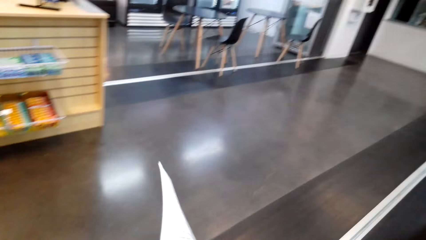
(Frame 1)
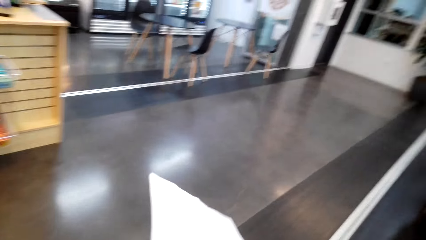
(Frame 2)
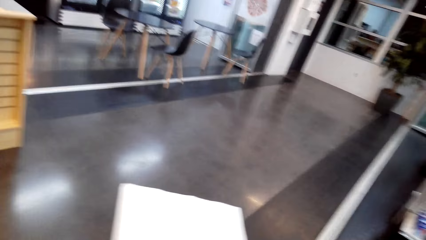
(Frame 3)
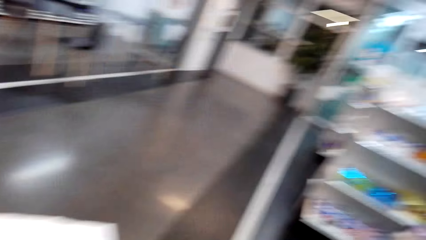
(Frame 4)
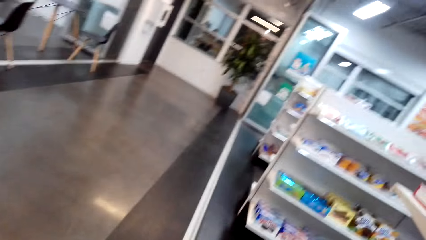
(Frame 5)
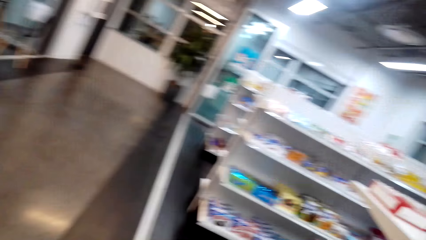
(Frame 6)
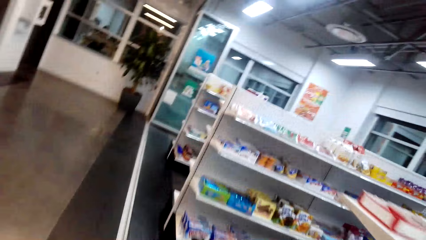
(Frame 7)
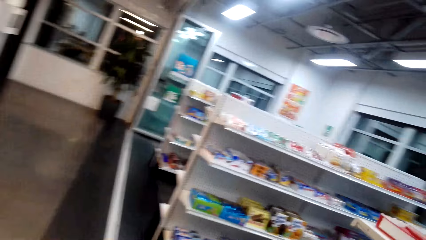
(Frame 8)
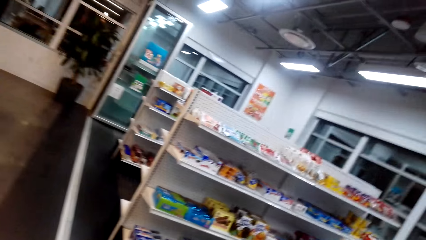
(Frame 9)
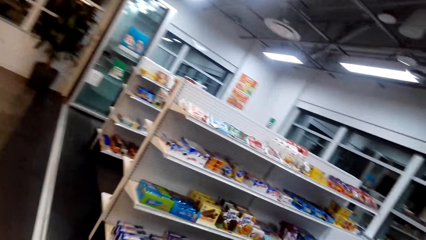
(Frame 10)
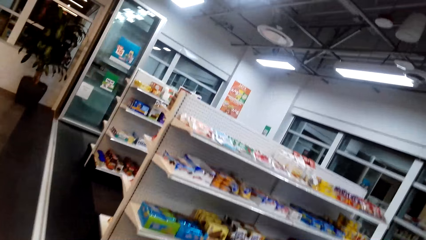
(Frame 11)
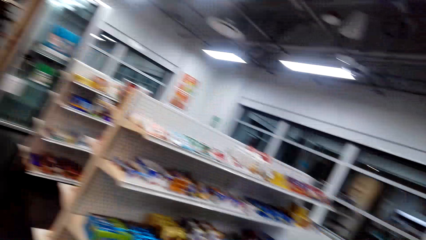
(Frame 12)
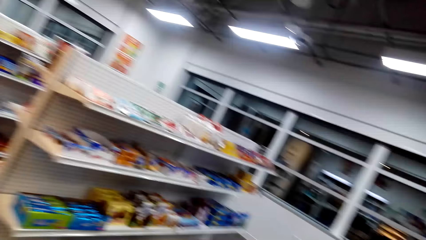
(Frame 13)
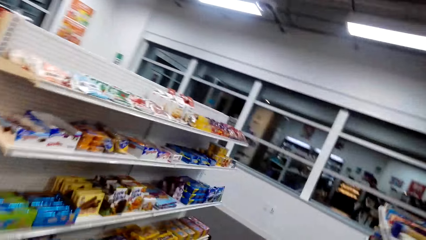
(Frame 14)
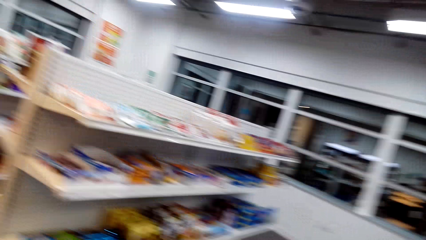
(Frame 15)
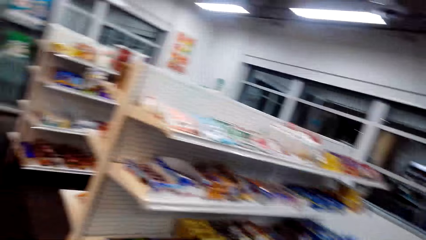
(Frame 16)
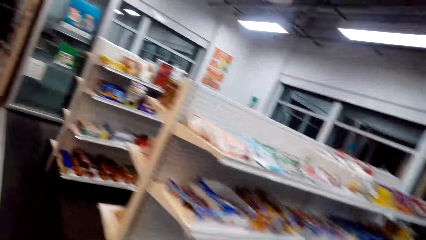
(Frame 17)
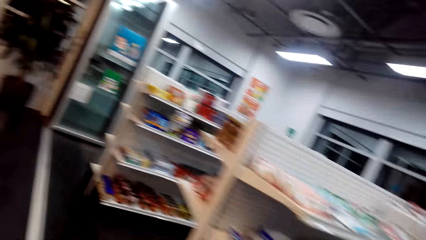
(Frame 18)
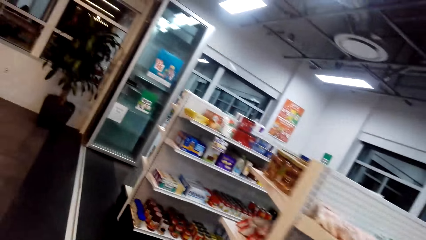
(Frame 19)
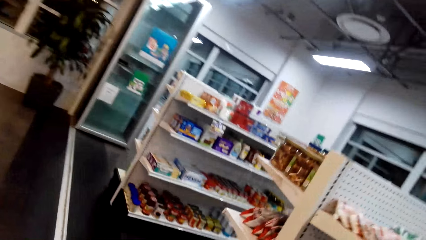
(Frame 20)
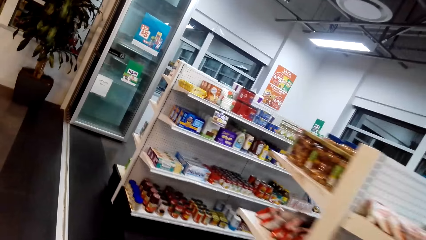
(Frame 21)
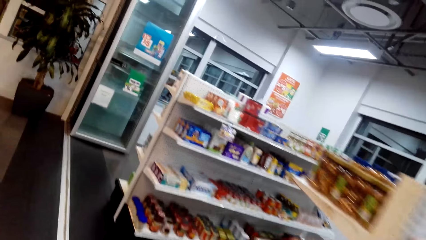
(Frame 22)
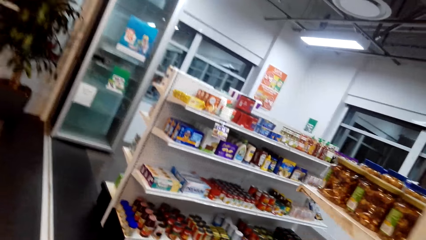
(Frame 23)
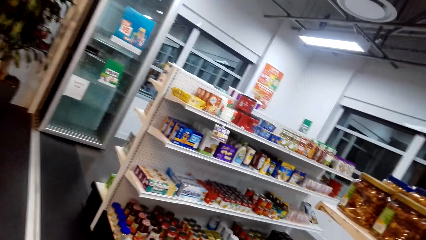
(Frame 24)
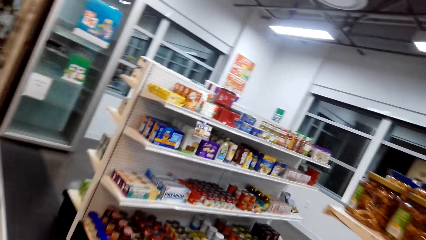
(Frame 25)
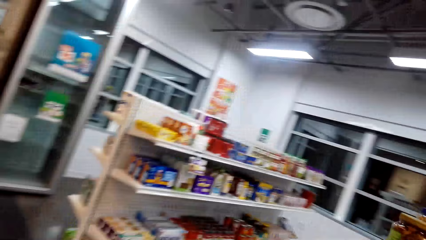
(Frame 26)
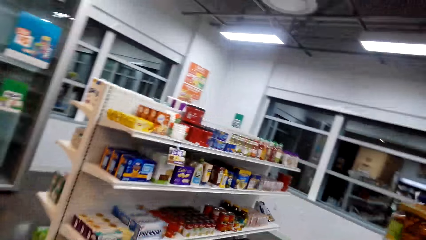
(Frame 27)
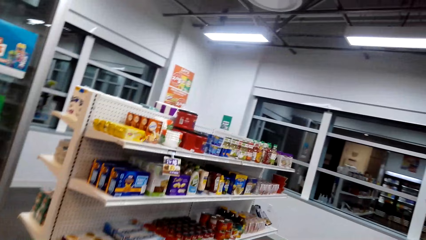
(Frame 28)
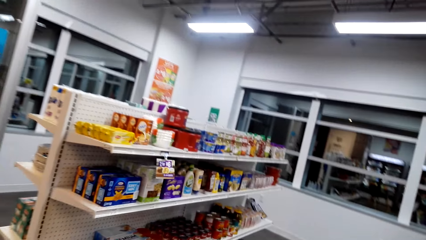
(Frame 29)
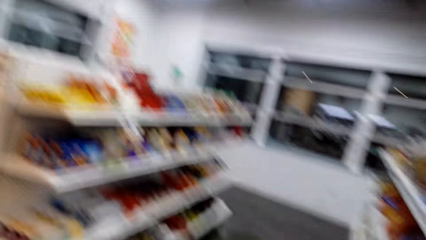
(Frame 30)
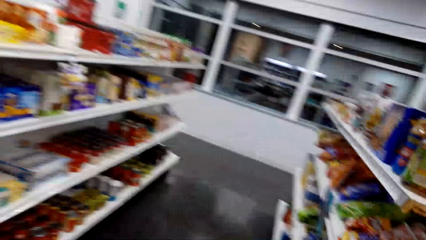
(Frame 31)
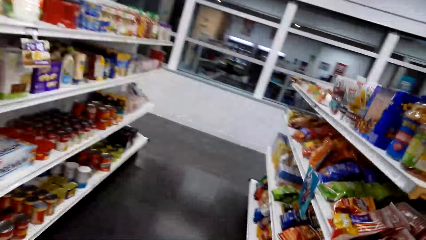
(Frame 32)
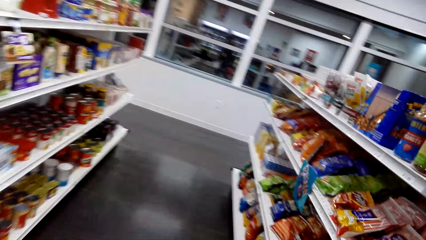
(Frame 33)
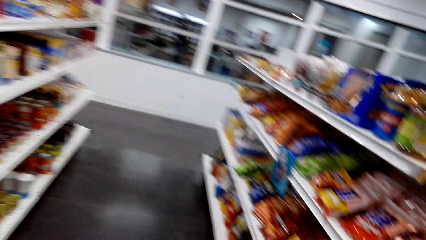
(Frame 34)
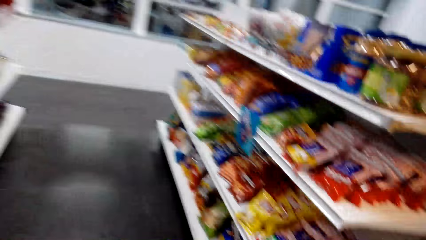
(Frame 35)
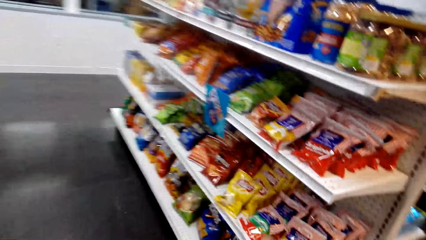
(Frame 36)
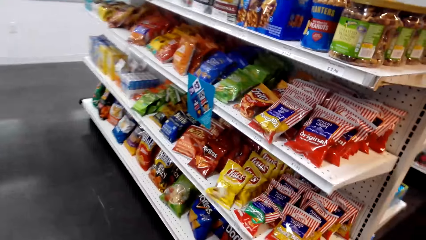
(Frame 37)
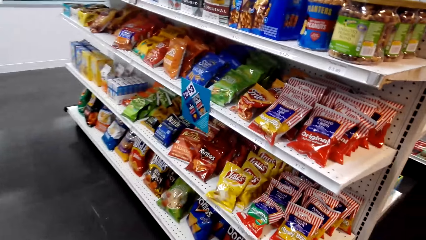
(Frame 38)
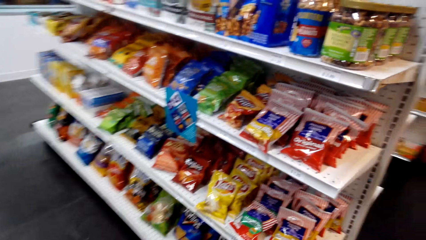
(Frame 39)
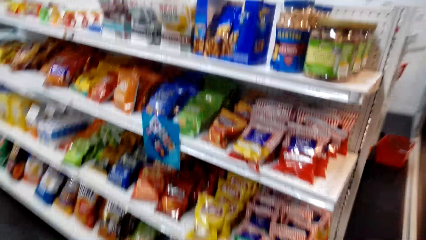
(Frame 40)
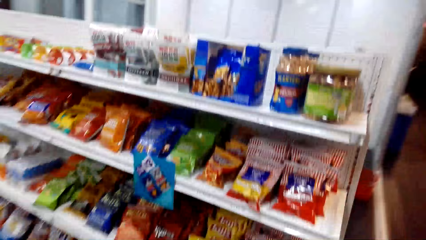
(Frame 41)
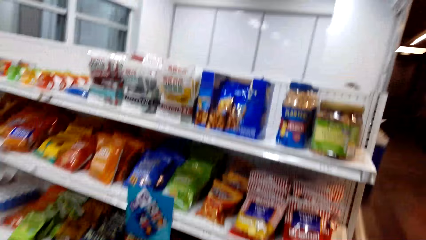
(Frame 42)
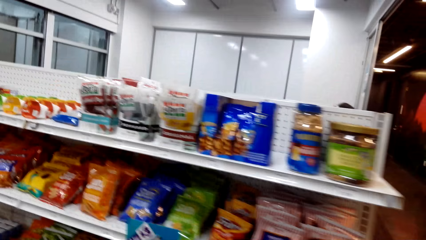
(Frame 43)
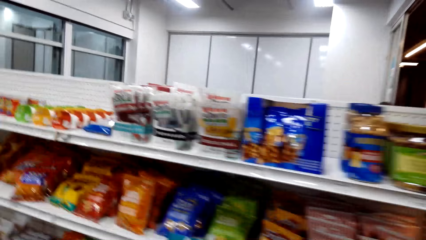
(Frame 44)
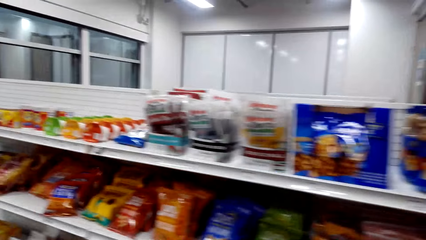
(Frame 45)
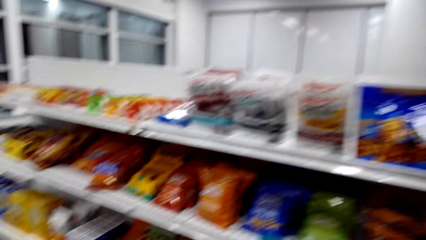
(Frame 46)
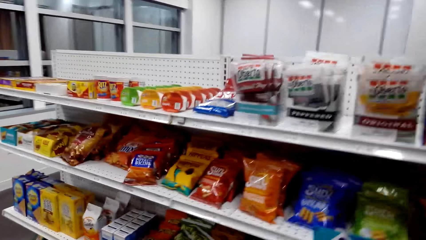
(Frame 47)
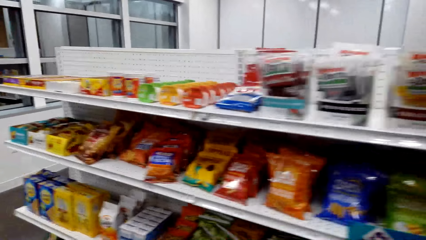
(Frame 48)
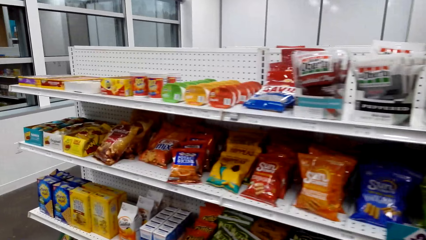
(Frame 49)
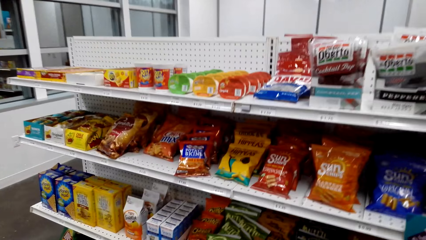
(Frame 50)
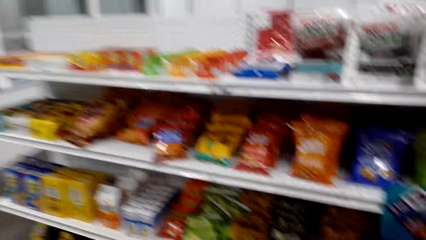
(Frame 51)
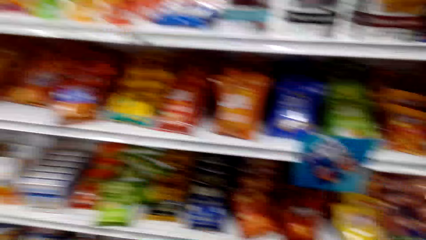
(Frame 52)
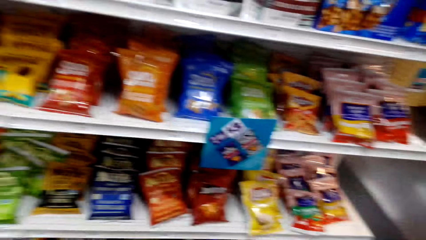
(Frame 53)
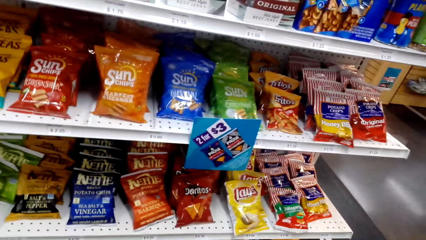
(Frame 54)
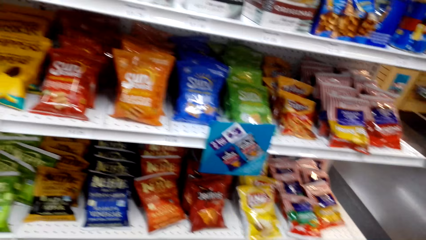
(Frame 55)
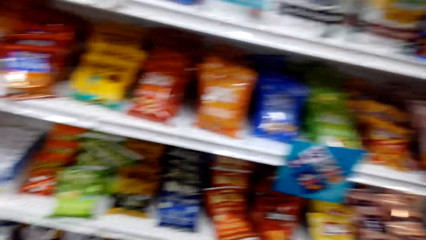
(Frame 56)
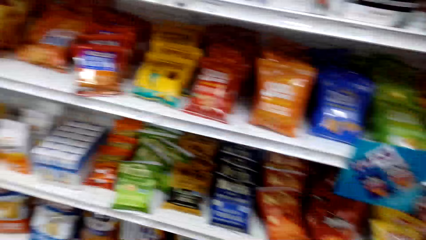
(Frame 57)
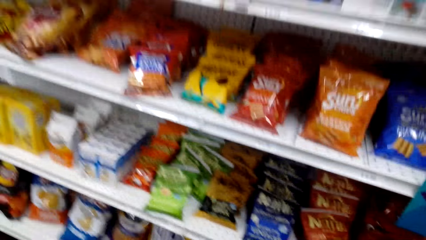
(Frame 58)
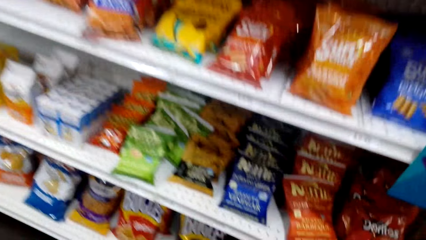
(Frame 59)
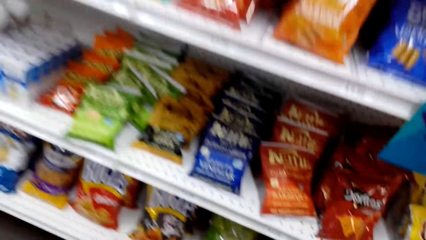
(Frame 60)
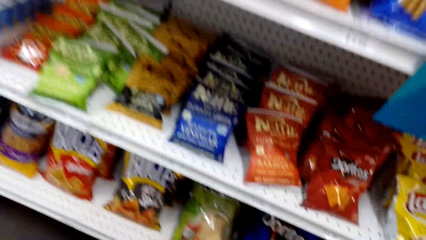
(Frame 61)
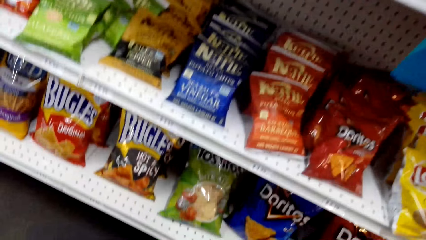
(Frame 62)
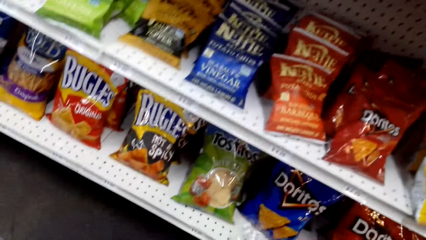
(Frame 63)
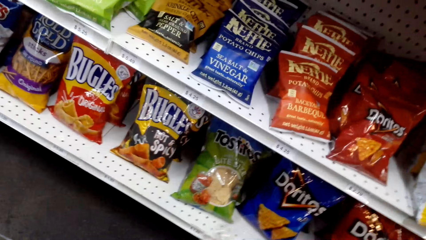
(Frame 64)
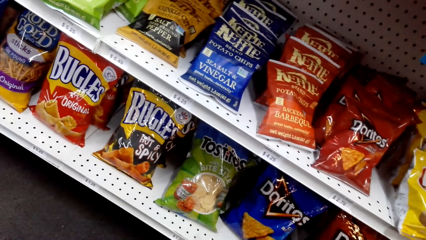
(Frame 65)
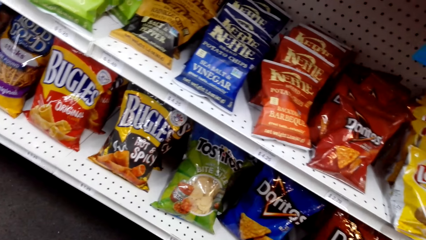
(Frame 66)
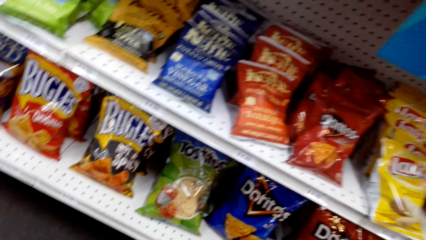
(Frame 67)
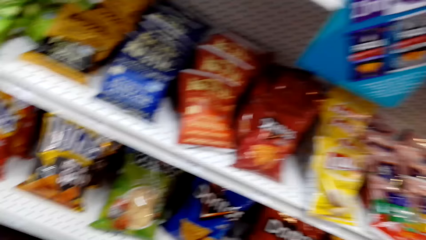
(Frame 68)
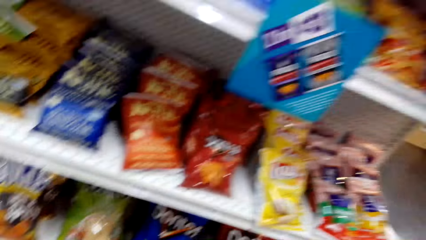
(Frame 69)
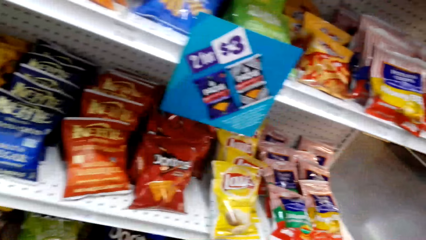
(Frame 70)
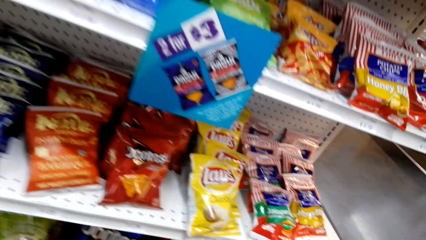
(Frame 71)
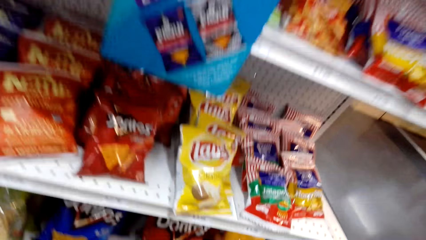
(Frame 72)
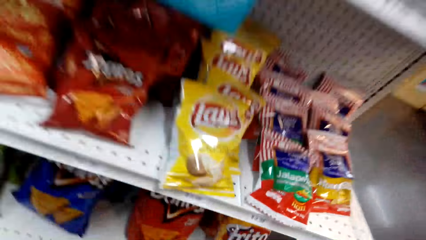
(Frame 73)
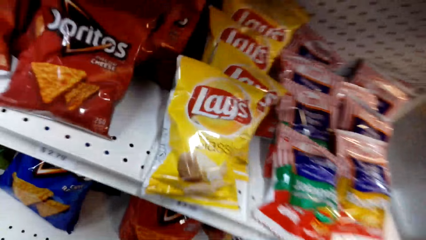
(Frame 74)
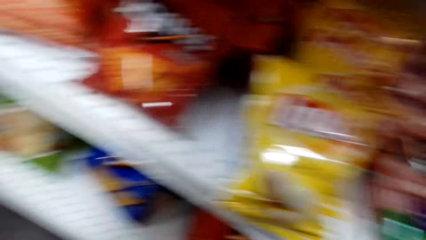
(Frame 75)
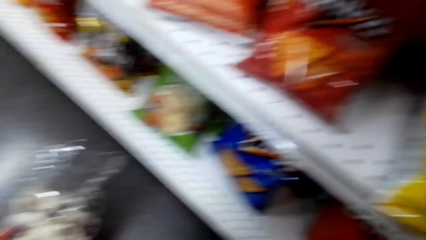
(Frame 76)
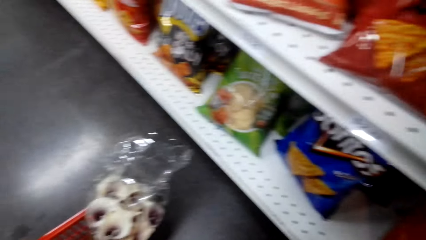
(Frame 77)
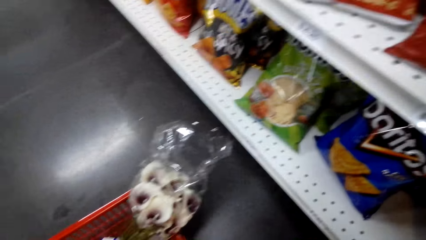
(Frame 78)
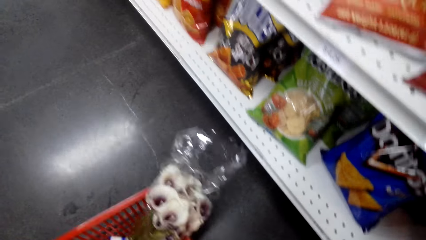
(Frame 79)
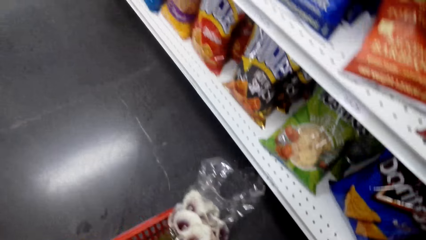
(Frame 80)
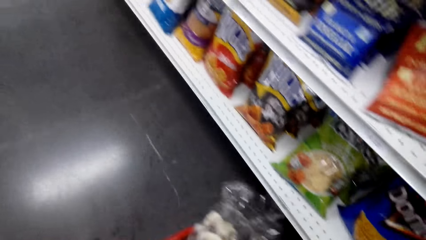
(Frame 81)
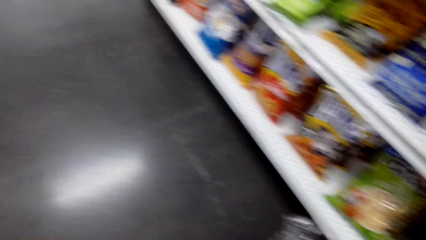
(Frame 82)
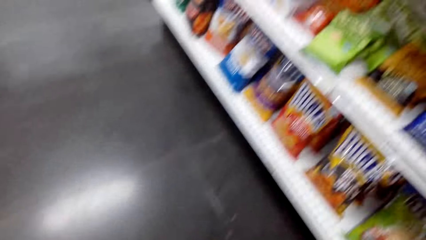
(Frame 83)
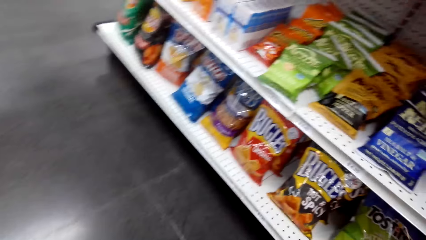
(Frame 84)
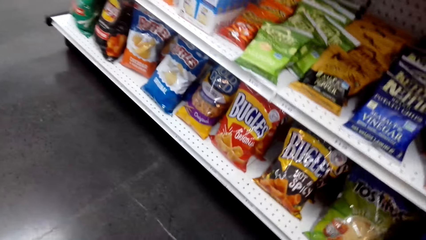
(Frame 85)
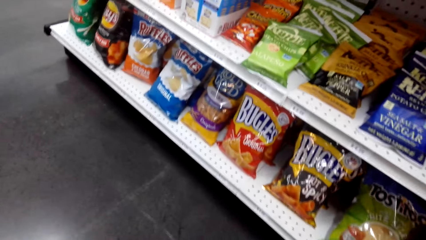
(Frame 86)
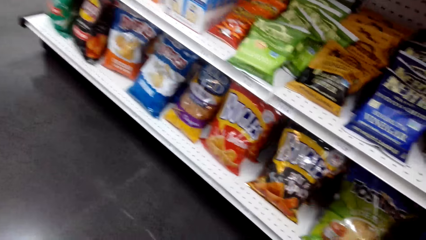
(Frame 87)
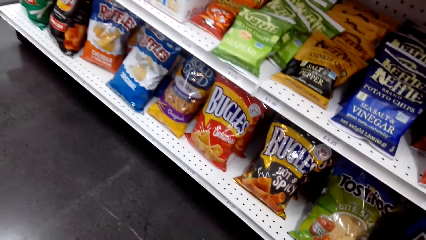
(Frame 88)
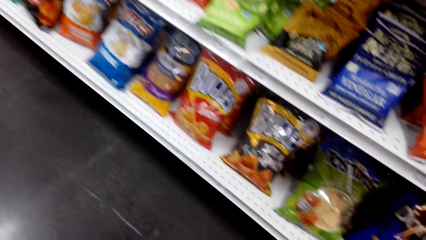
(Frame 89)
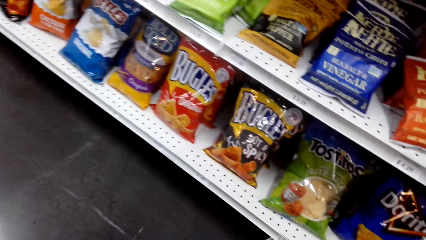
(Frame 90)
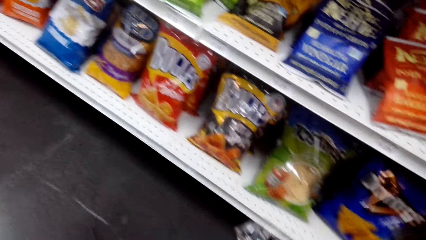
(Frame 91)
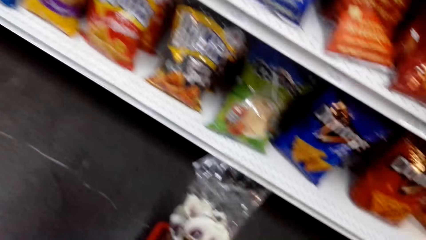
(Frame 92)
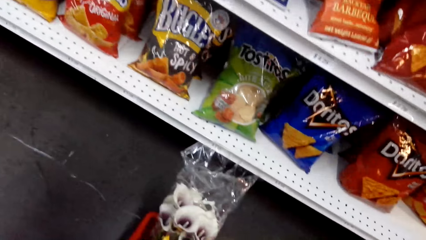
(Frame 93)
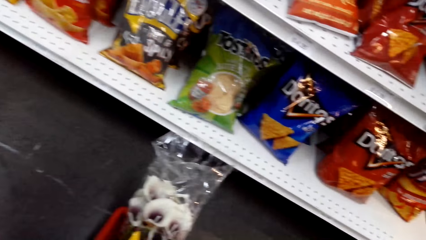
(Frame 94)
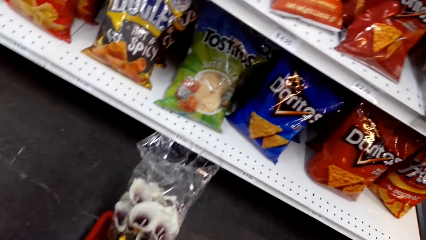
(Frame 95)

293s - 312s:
The camera wearer walks along the shelves. They look around.
